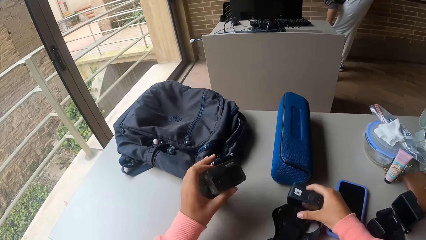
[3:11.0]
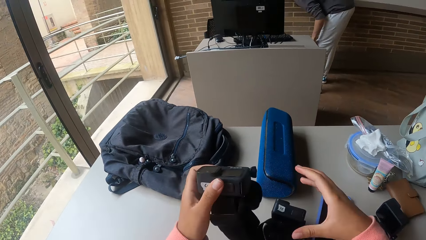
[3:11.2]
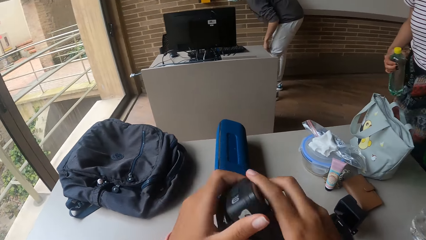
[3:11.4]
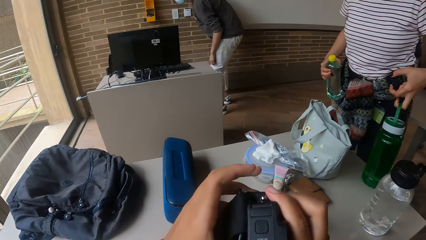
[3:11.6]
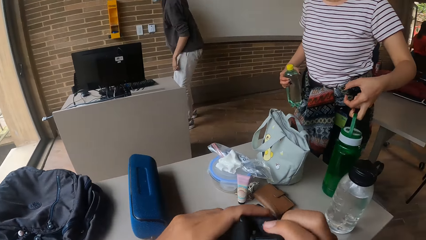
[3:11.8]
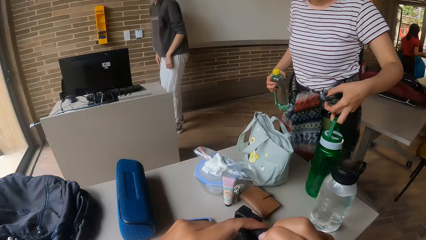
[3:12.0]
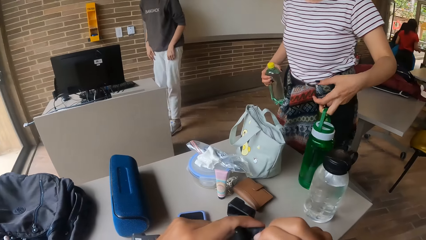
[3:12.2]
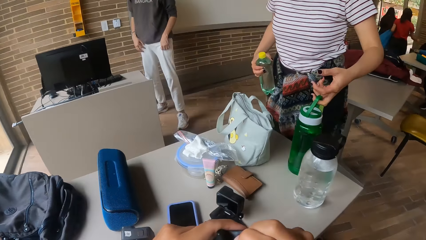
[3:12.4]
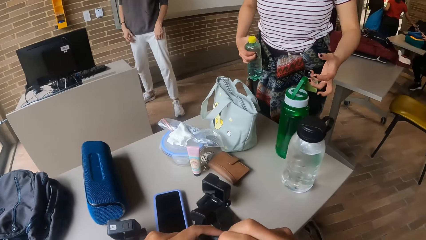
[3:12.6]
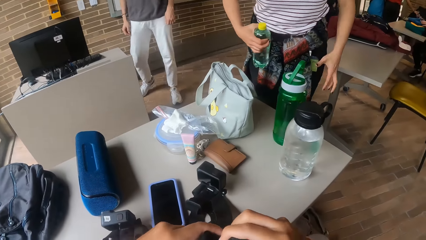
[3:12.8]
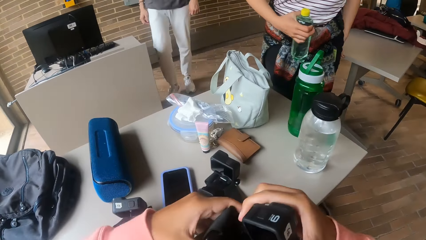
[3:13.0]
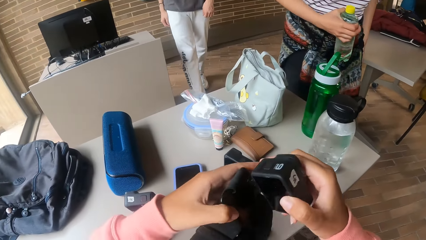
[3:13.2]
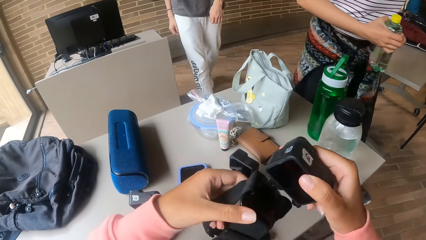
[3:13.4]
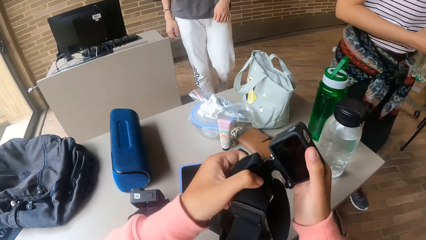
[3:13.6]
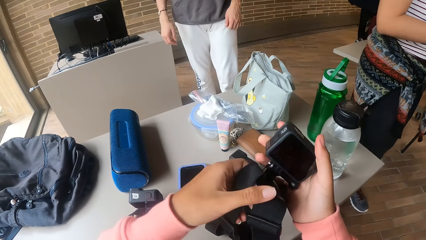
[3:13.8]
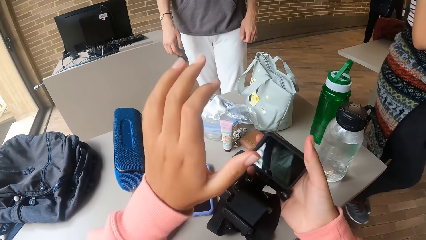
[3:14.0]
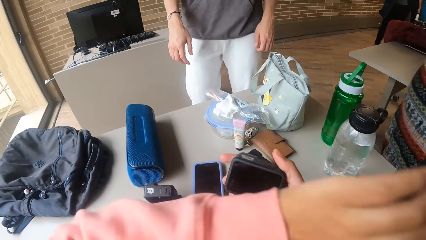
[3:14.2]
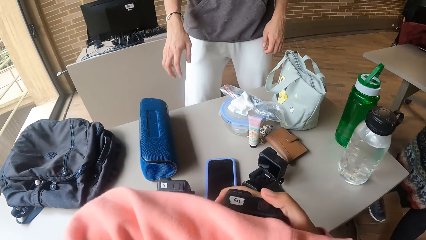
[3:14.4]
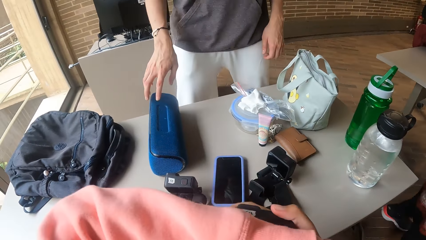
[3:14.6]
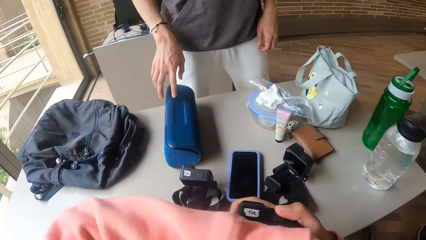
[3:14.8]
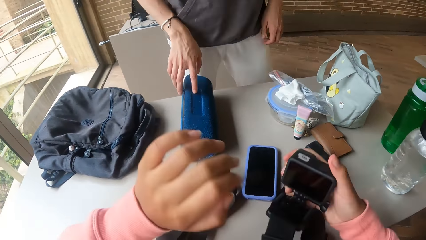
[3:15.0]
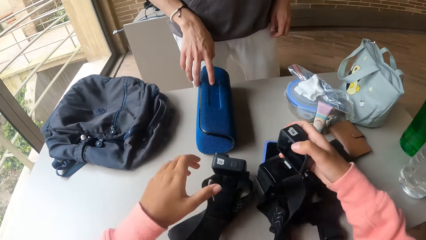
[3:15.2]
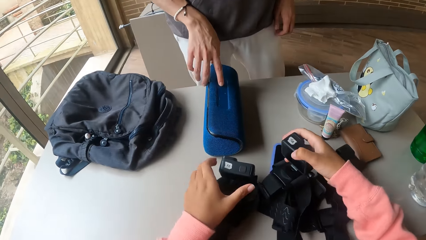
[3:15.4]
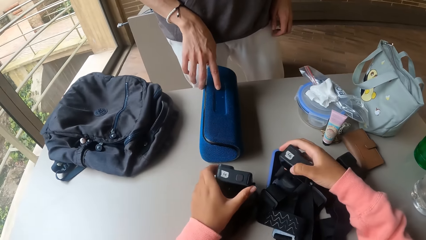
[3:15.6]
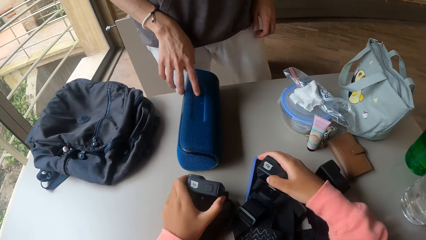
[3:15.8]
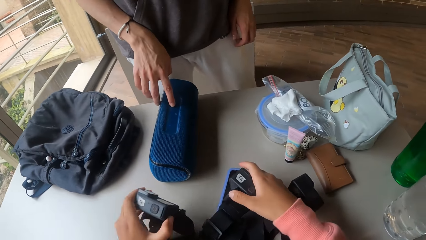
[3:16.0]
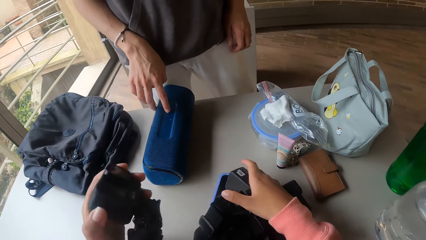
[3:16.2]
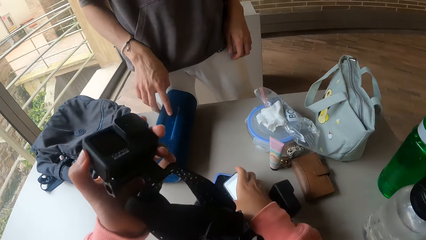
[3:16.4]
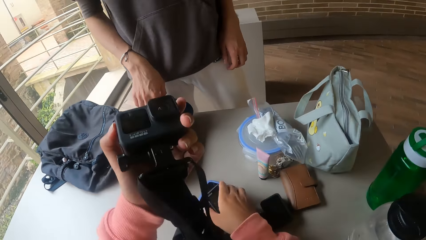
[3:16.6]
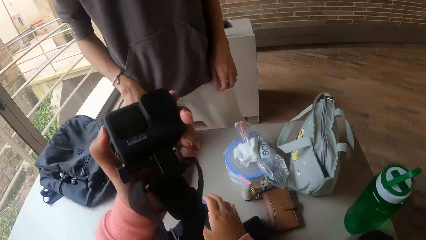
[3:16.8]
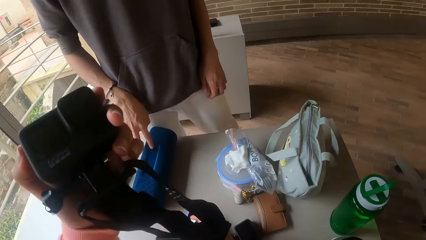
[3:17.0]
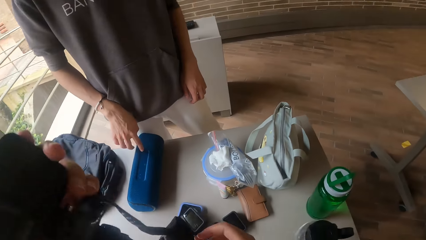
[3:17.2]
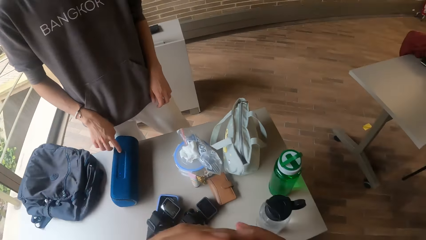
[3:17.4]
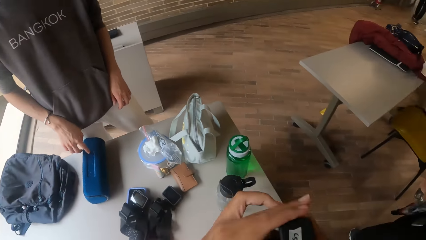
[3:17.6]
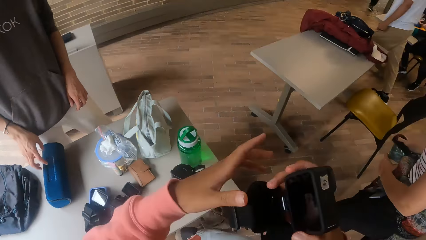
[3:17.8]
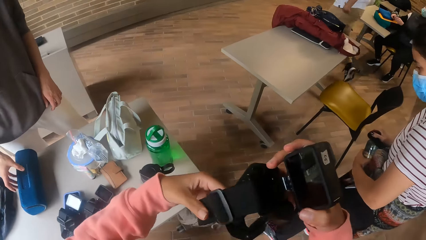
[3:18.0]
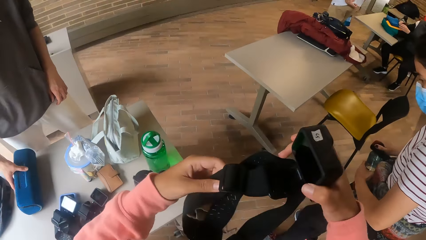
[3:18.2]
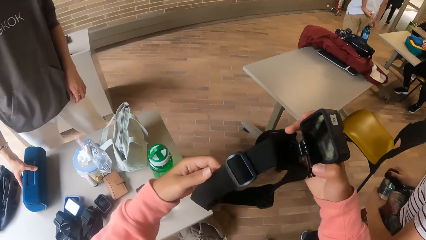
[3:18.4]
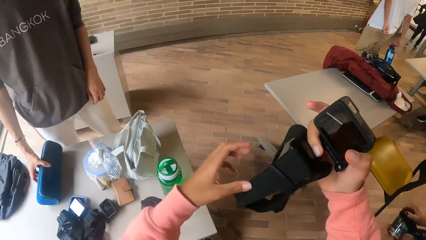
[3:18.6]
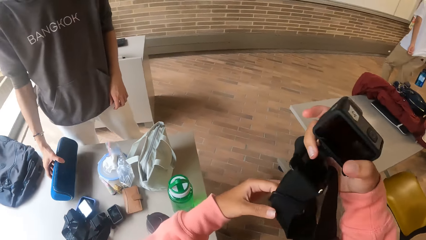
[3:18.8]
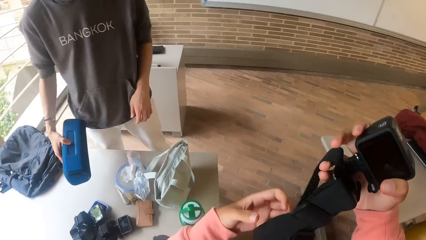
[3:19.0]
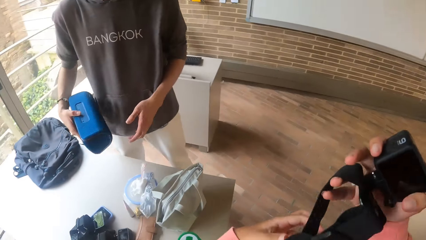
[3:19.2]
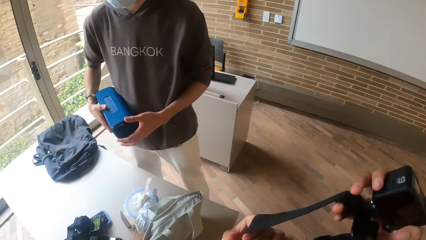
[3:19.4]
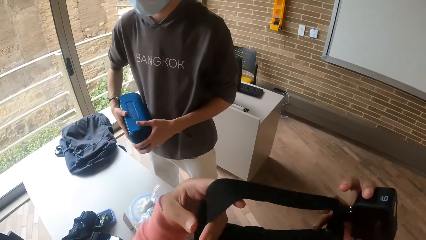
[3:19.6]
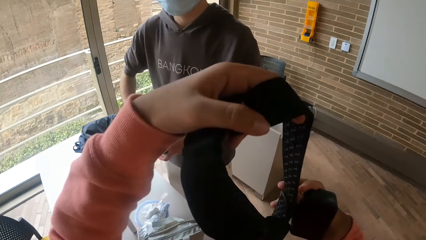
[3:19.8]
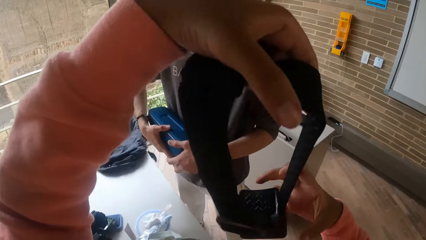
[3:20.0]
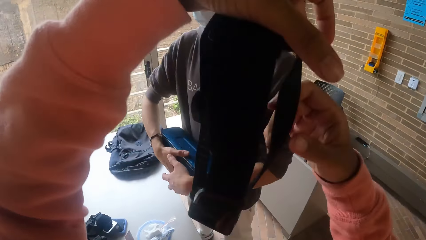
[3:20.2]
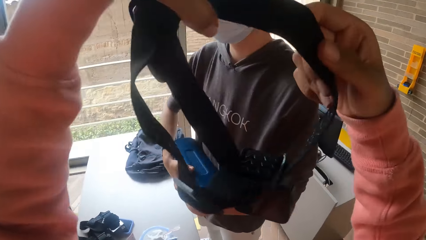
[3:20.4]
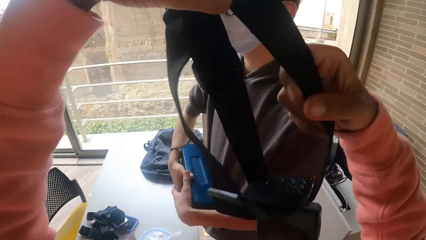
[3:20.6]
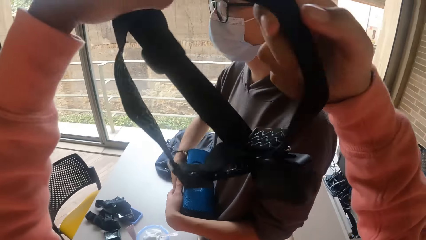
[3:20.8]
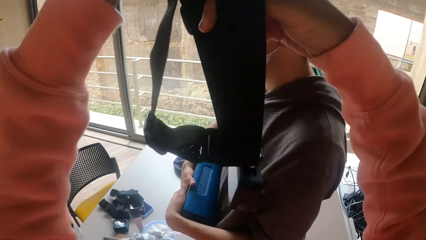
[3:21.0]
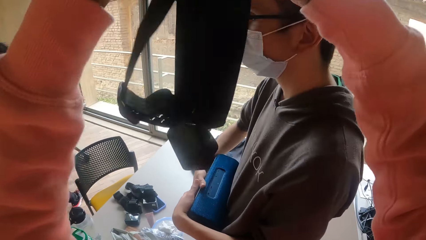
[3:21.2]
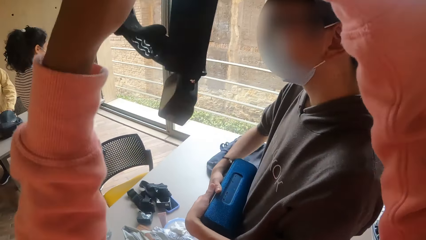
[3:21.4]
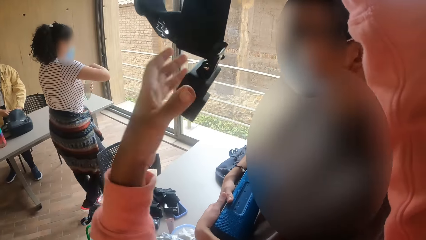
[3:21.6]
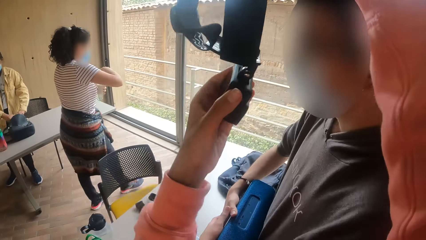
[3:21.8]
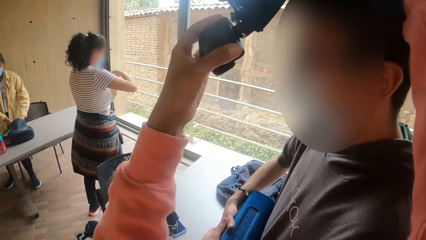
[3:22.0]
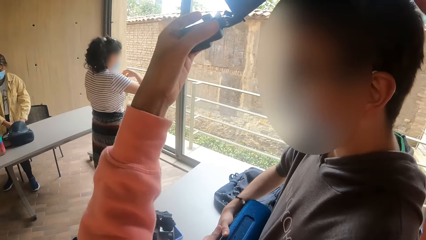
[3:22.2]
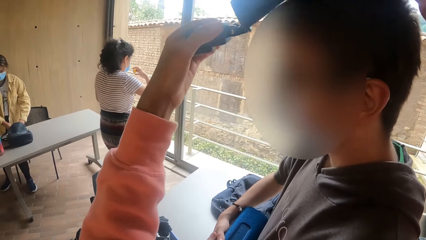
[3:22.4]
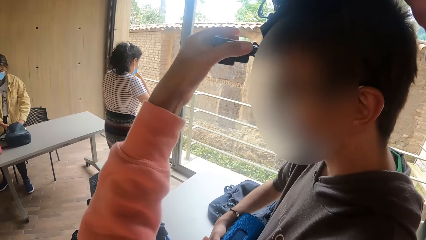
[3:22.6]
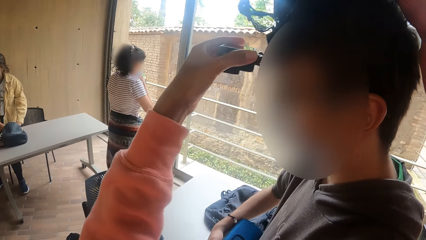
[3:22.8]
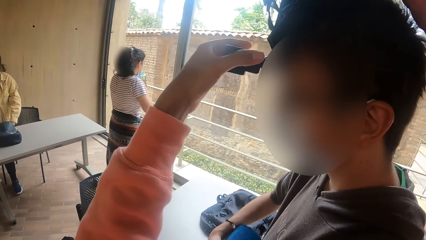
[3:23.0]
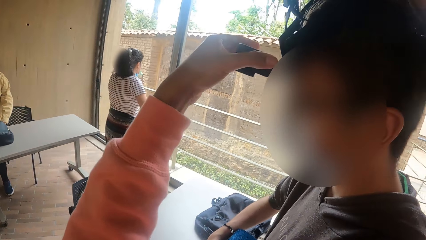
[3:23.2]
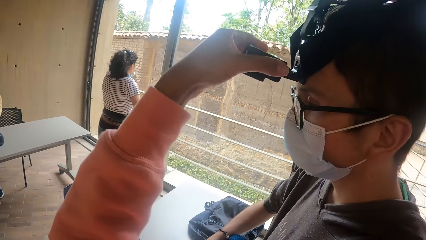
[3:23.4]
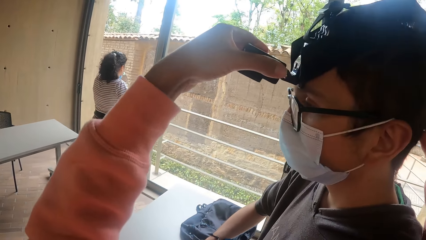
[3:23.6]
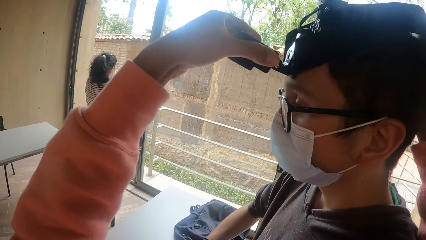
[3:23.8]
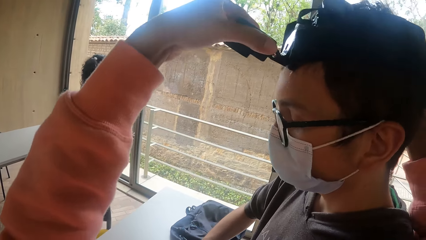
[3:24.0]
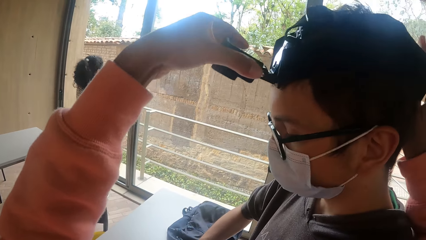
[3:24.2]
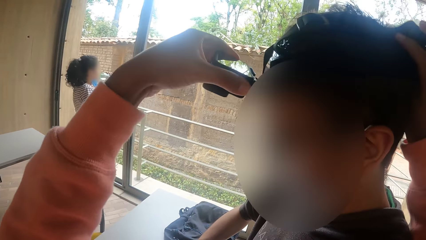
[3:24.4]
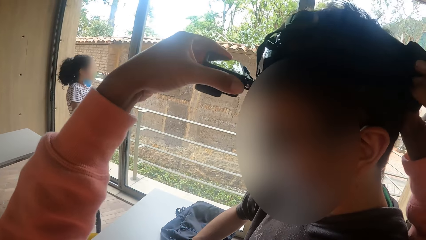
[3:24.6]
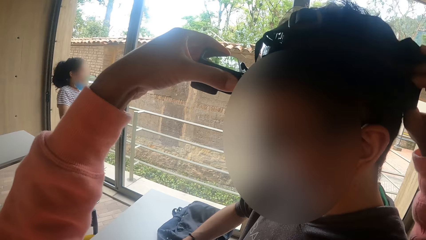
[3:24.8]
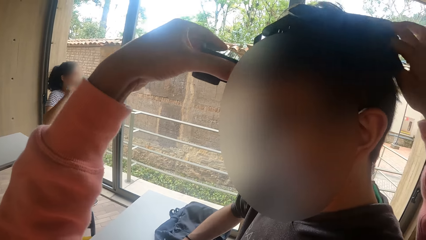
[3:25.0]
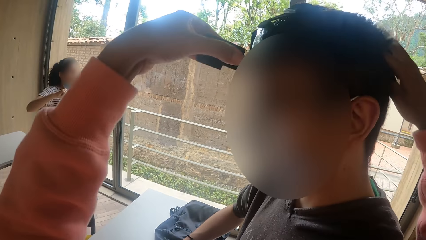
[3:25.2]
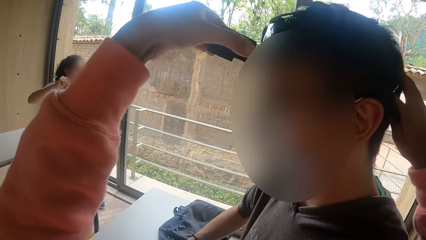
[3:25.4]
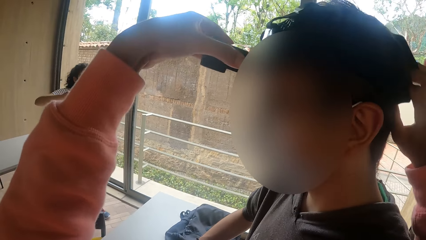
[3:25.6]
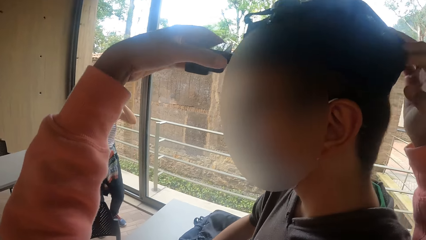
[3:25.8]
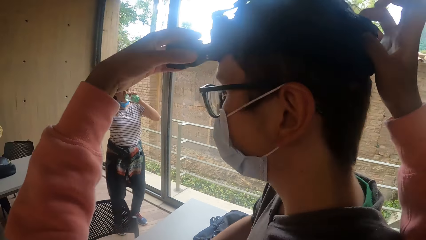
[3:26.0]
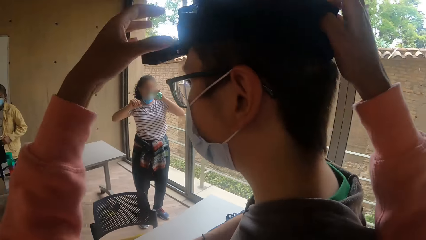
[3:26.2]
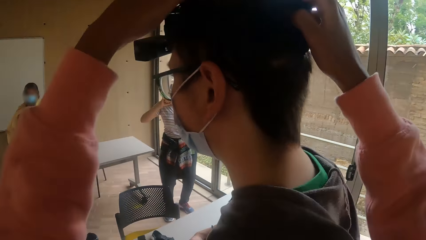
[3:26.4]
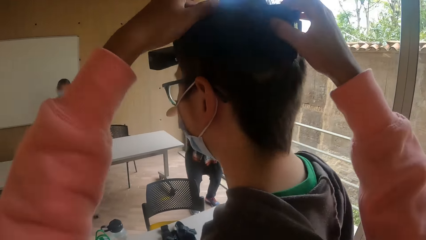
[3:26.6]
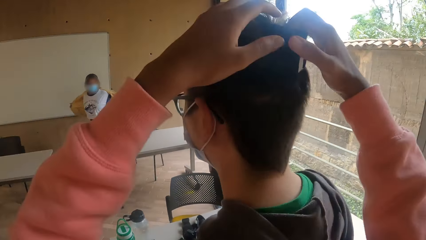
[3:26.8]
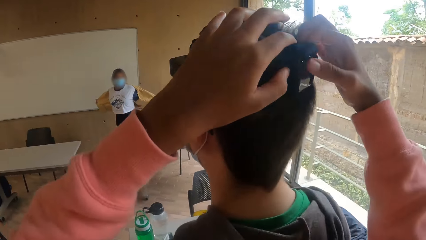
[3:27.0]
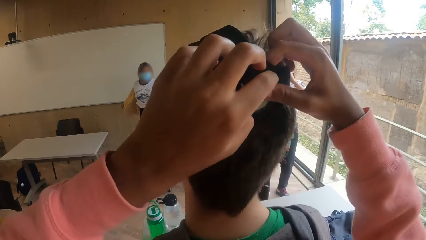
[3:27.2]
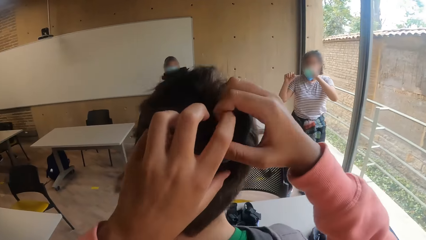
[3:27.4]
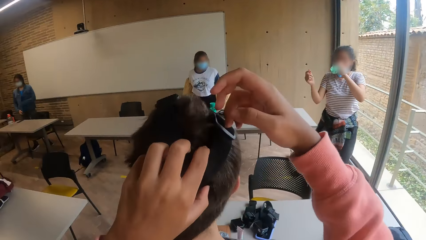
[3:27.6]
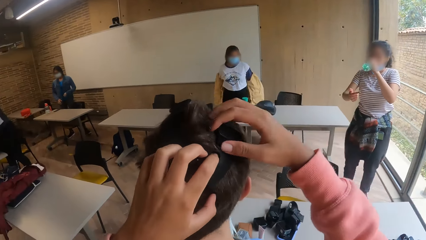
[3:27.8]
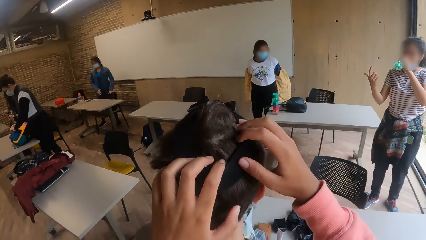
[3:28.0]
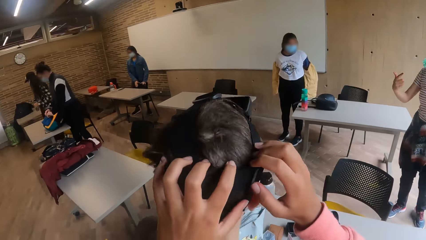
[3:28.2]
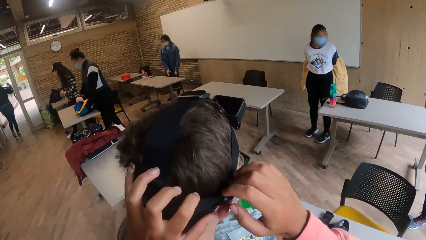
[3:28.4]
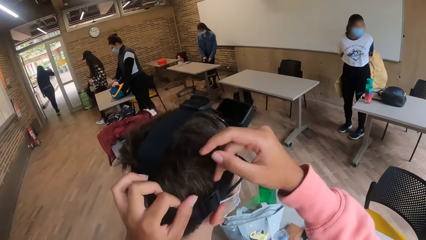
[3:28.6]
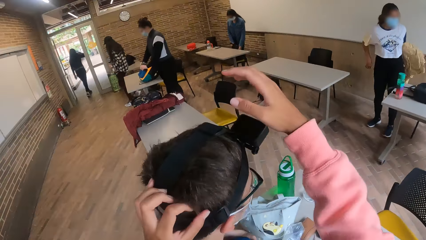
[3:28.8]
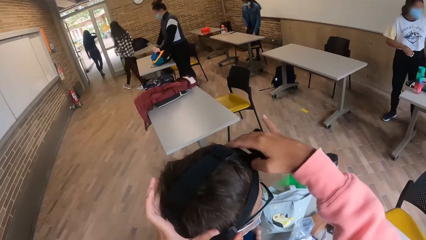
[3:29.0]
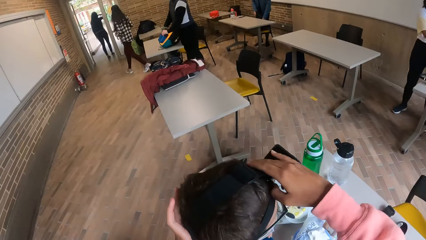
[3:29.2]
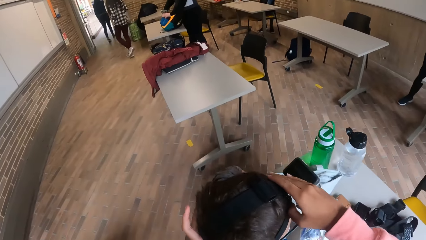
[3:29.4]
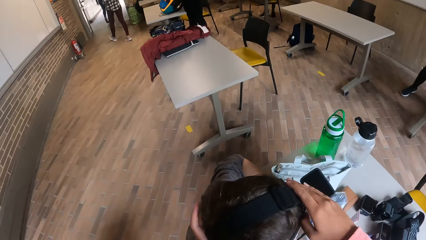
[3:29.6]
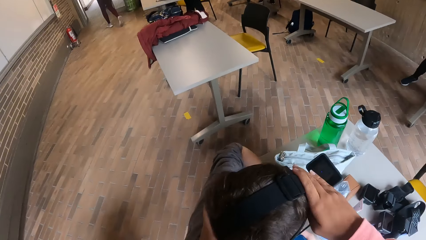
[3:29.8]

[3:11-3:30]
The camera wearer drops the head camera on the table with his right hand. He picks up the head camera from the table with his left hand. He holds the head camera with both hands. The woman drops a water bottle on the table with her left hand and holds the water bottle. The man presses a button on the Bluetooth speaker on the table with his right hand. The camera wearer drops the camera on the phone with his right hand. He picks up the head camera from the table with his left hand. He holds the head camera with both hands. The man carries the Bluetooth speaker from the table with his right hand and holds the Bluetooth speaker with both hands. The camera wearer wears the head camera on the man's head with both hands. The woman drinks from the water bottle in her left hand. The woman drinks the water.
